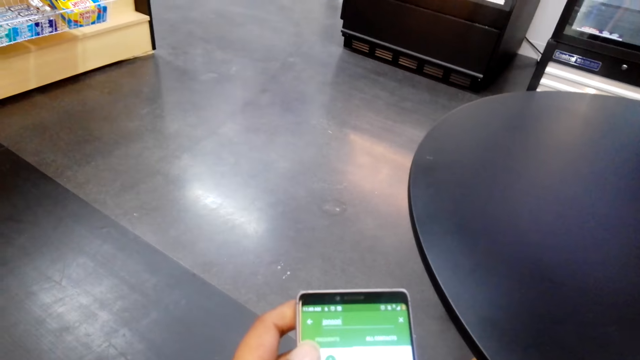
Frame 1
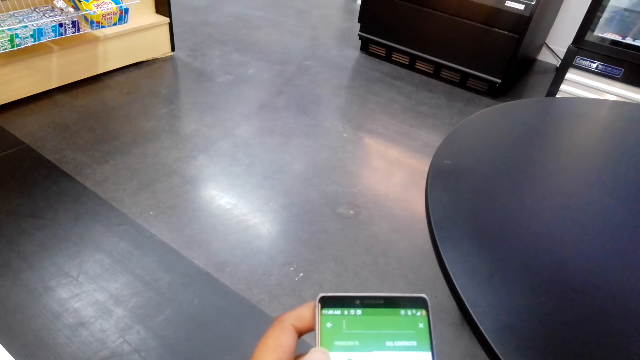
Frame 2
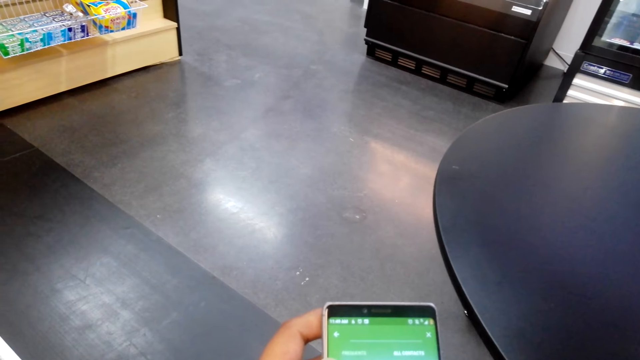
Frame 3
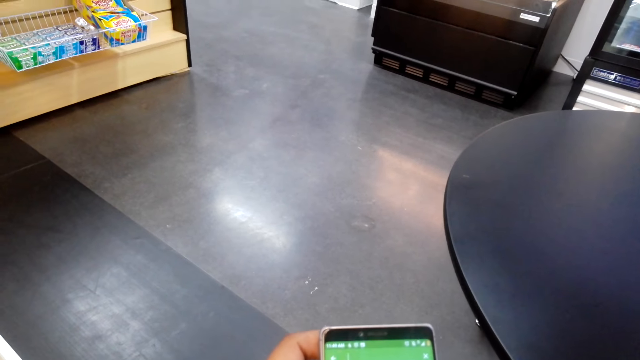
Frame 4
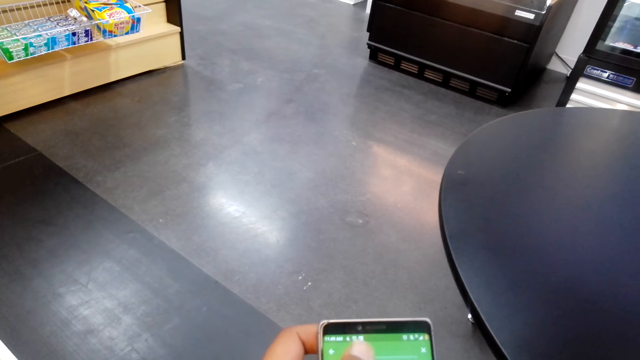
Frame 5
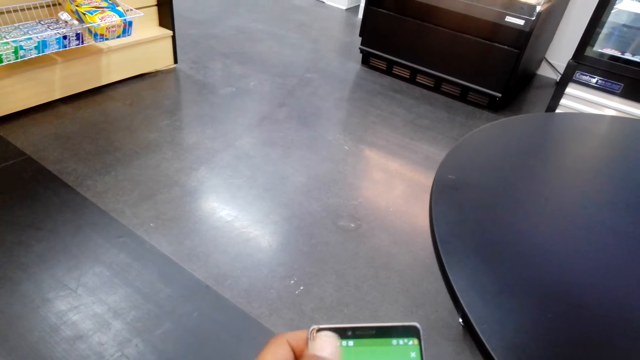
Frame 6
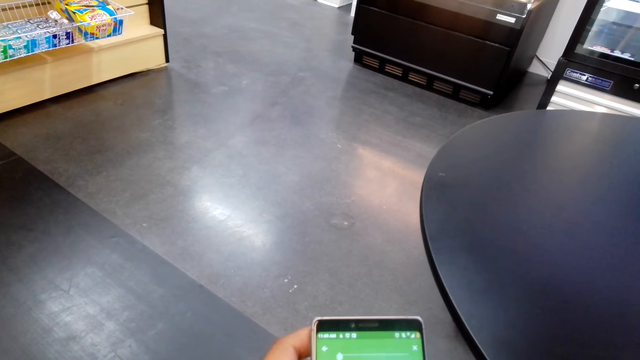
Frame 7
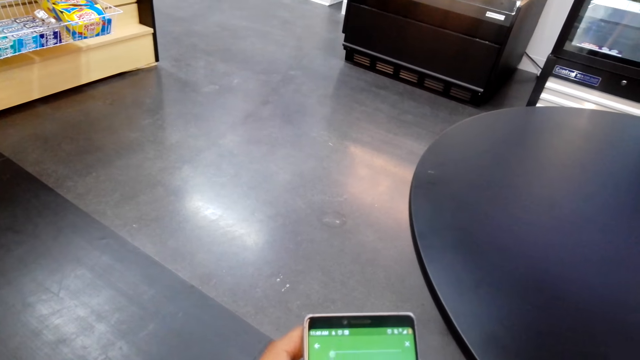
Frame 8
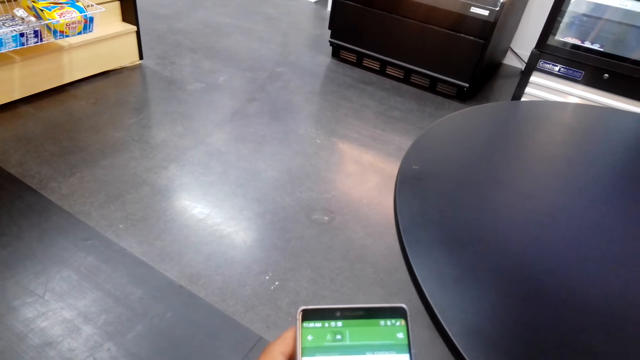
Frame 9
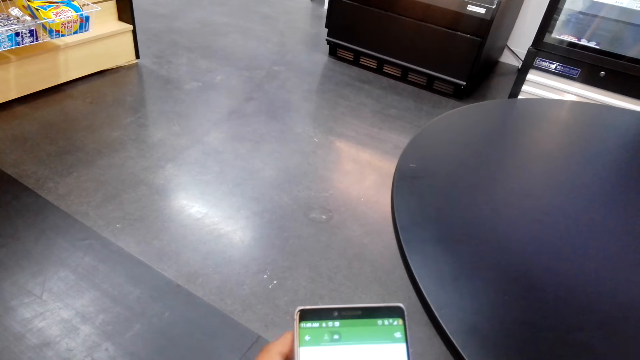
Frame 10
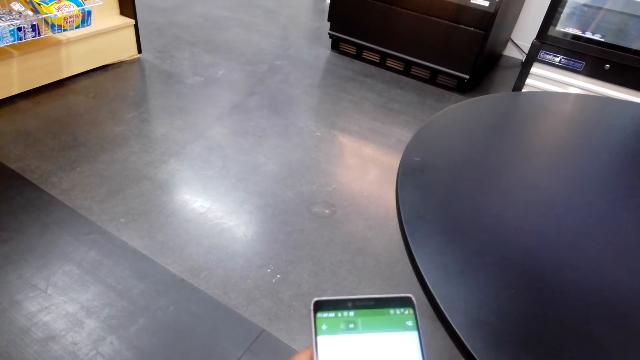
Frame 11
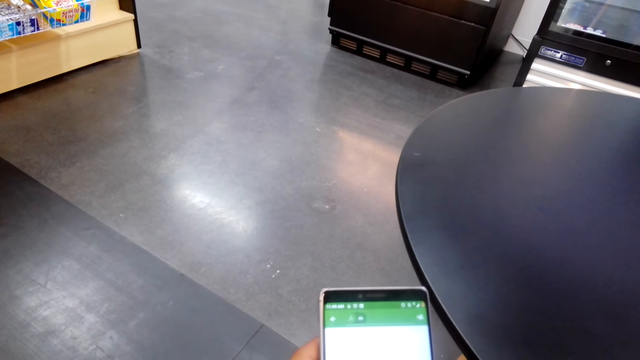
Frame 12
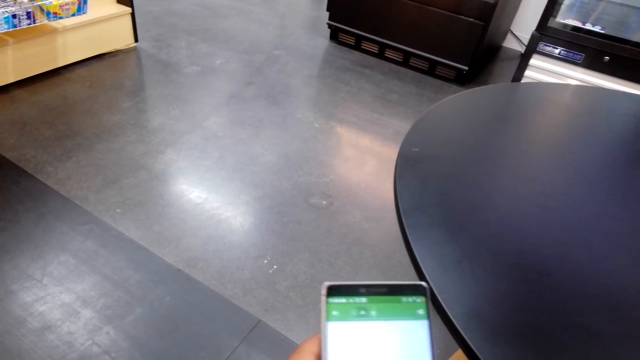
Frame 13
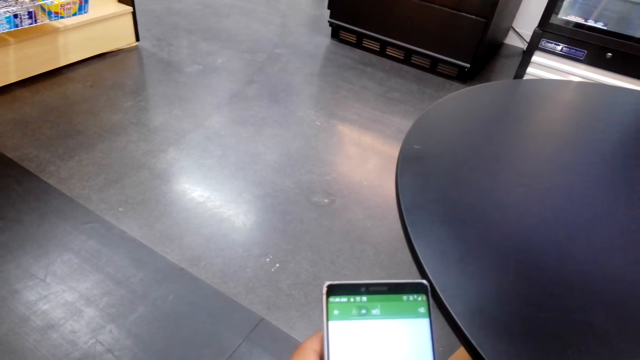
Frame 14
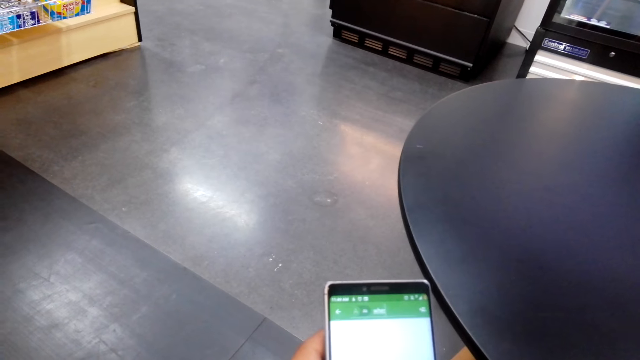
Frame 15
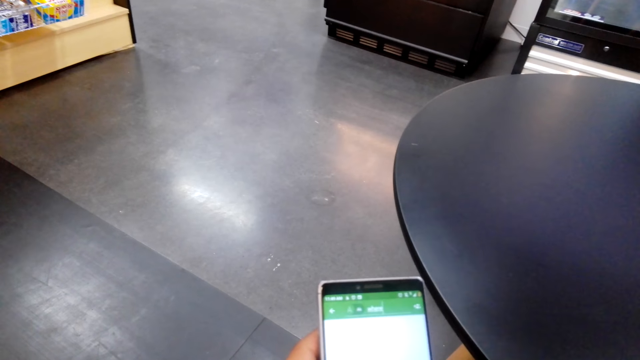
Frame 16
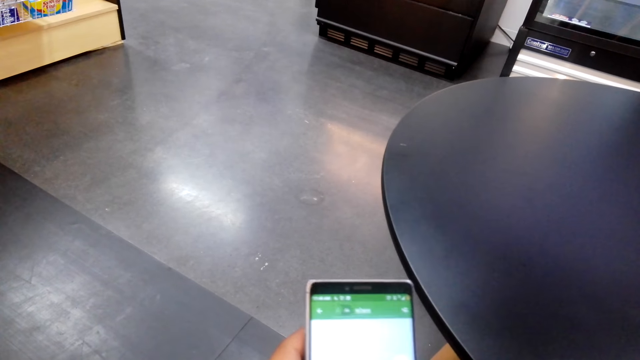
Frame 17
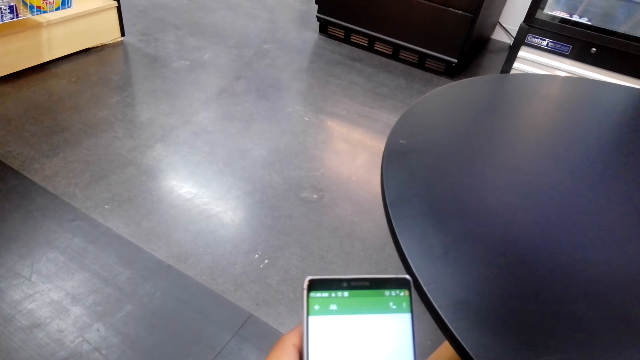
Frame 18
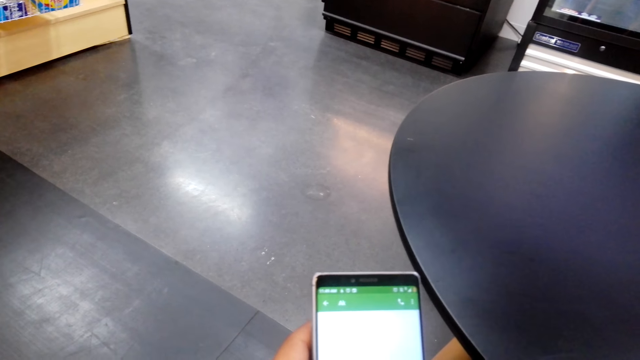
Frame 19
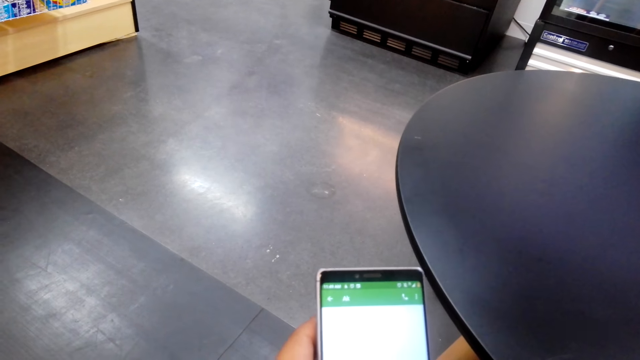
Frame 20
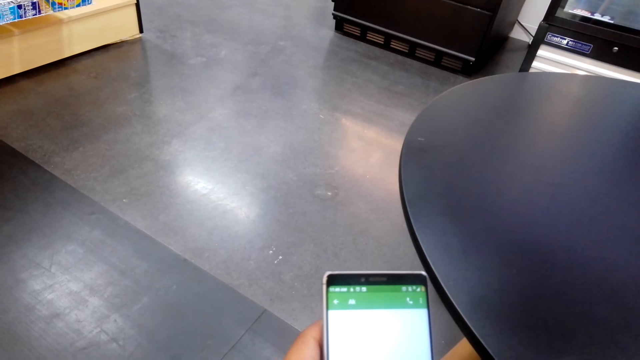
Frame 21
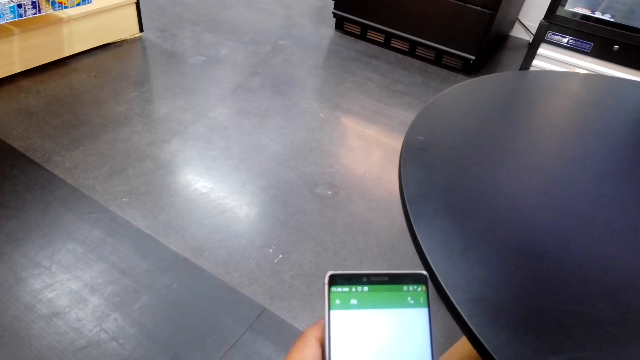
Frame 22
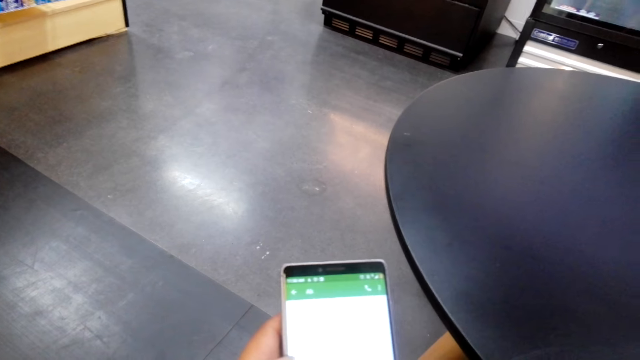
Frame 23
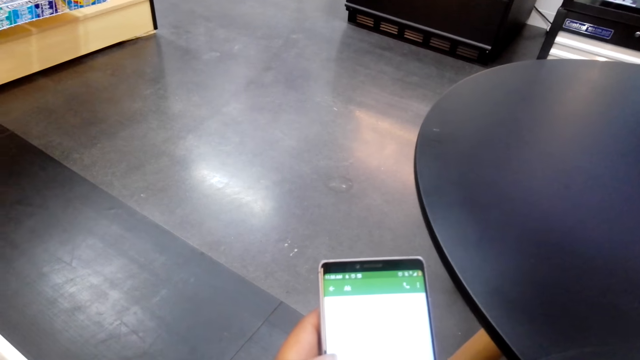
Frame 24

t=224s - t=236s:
The camera wearer scrolls the phone. A woman talks with the camera wearer. The camera wearer converses with the woman. They scroll the phone. The woman converses with the camera wearer.

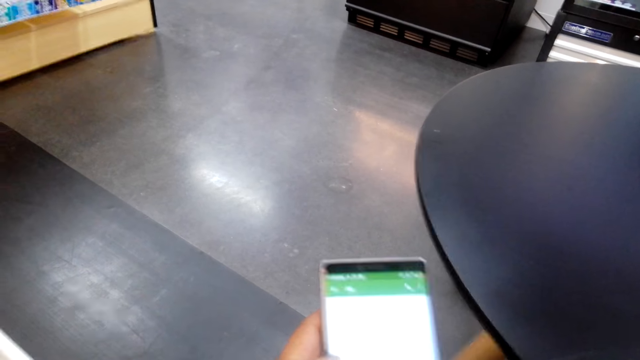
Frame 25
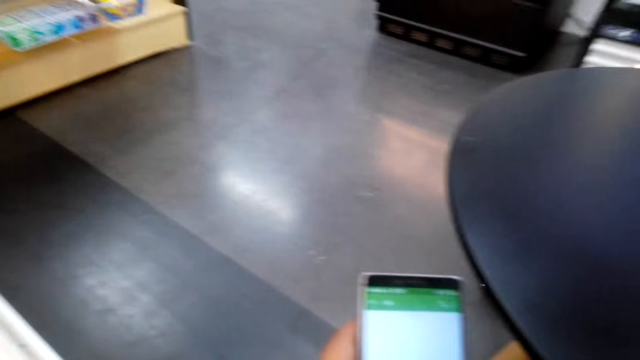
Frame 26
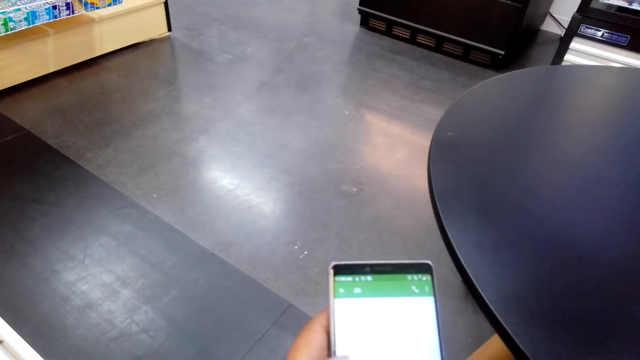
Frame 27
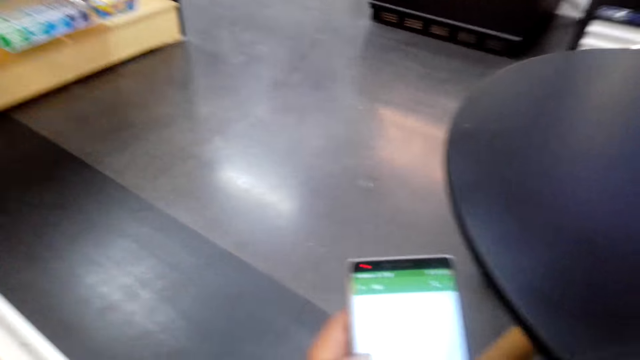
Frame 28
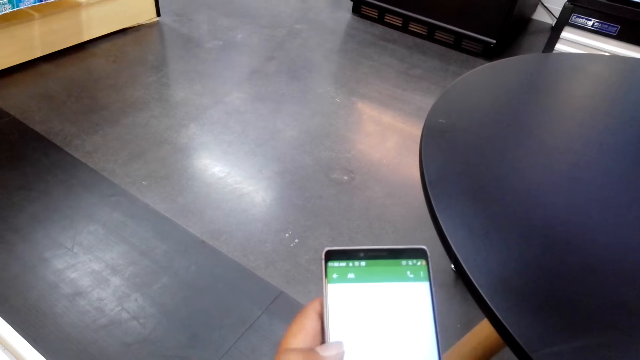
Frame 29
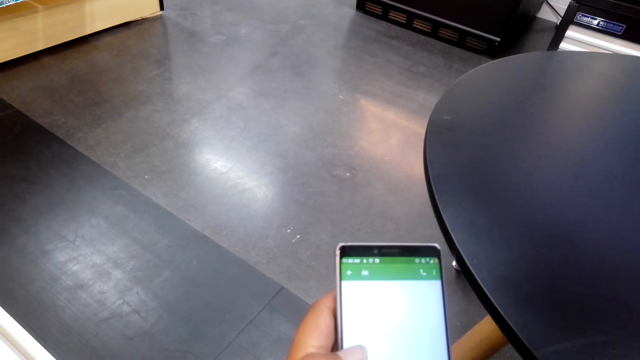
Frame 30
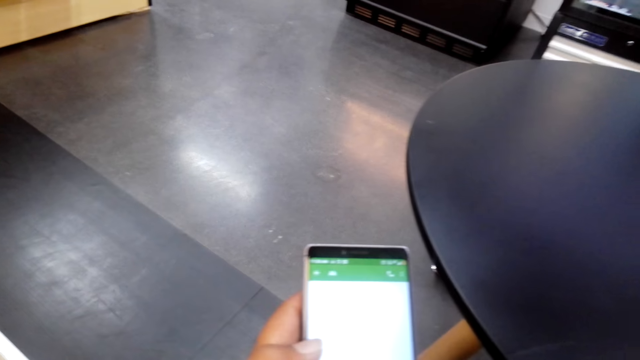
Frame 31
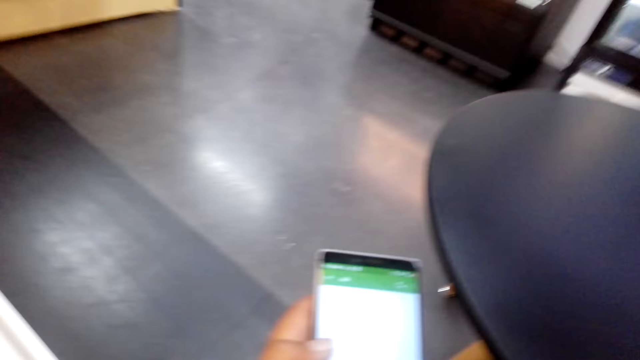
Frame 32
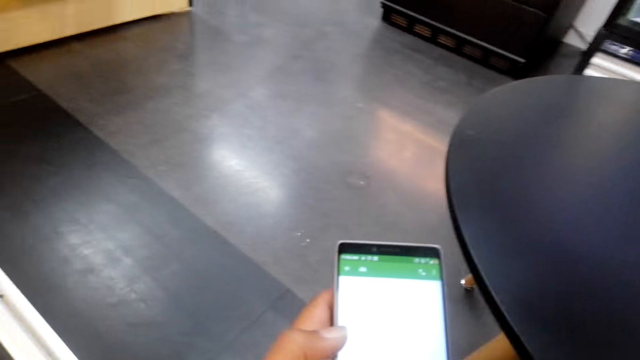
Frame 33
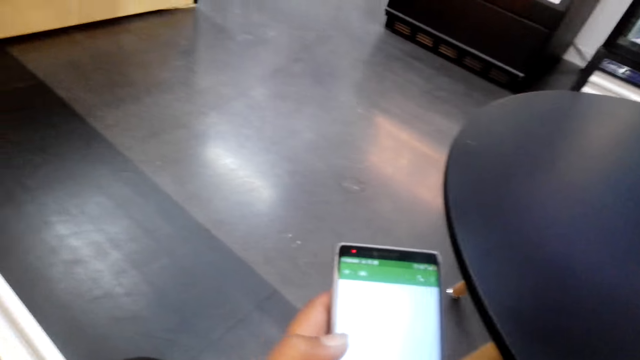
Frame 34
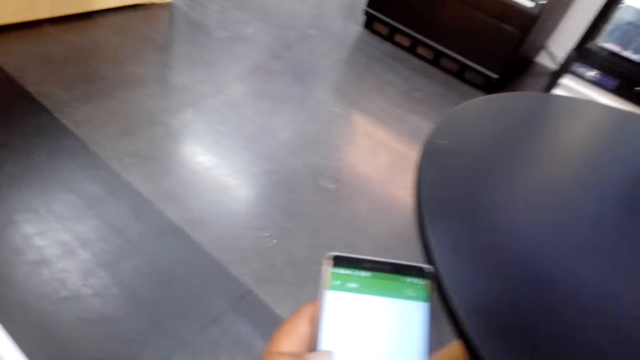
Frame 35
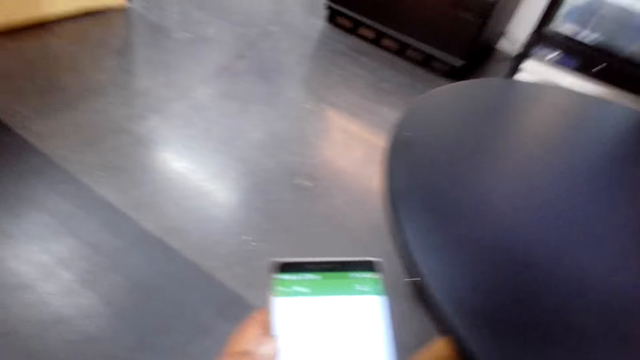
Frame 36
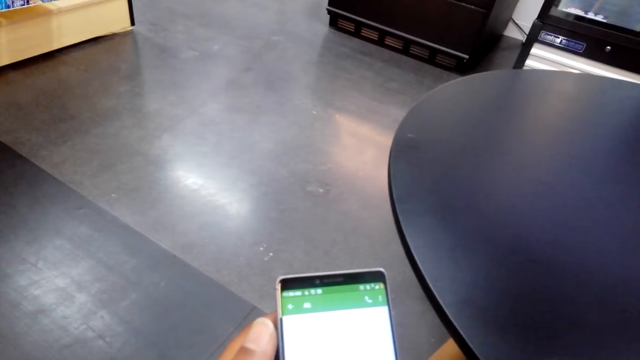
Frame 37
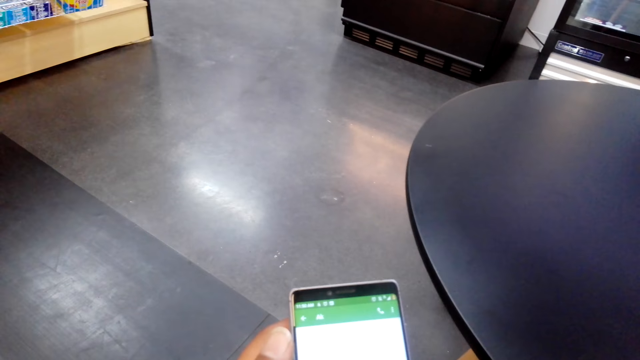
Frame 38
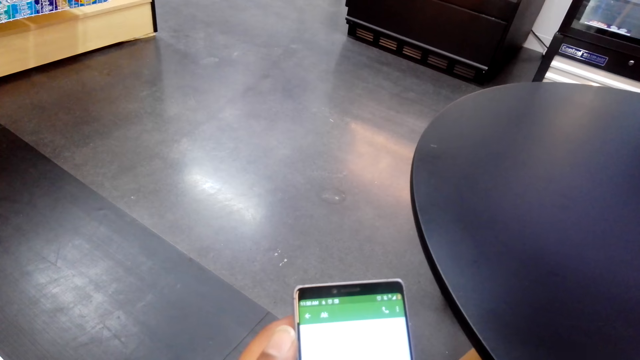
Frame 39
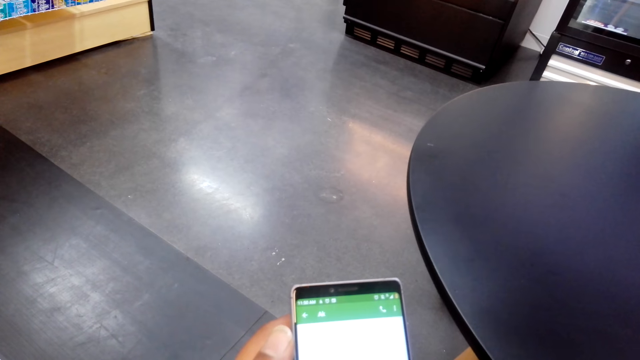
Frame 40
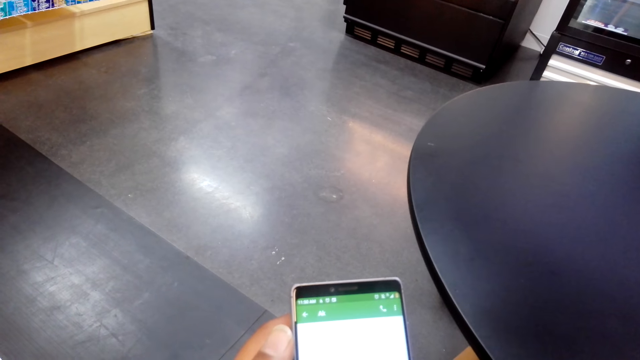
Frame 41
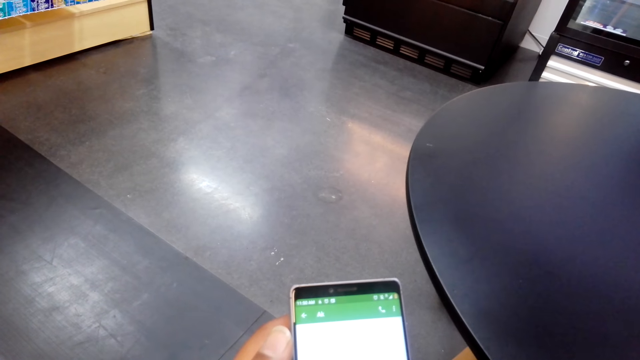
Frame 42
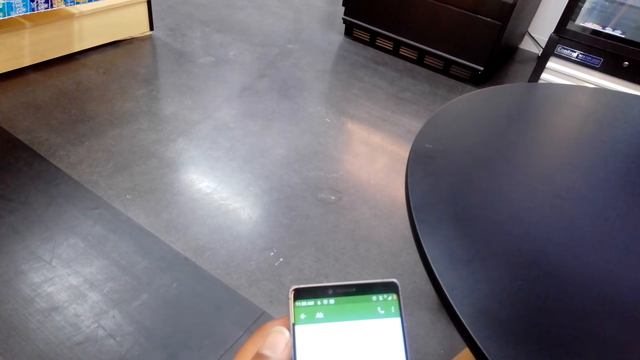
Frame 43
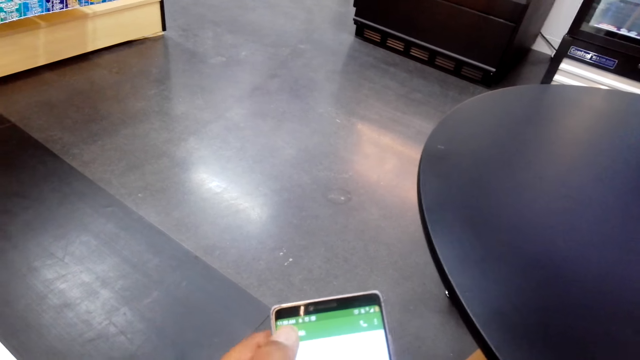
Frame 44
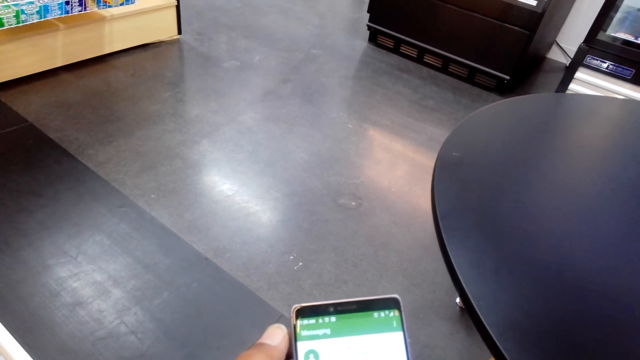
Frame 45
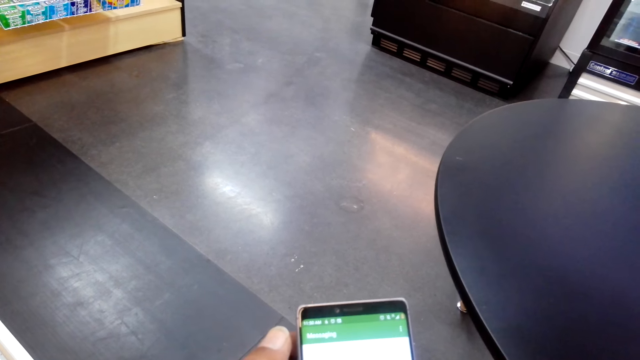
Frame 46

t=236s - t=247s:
The woman talks to the camera wearer.
